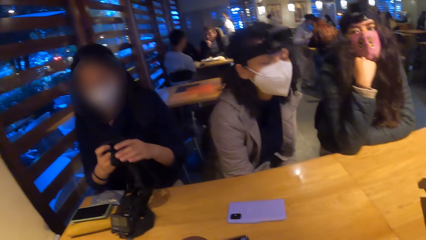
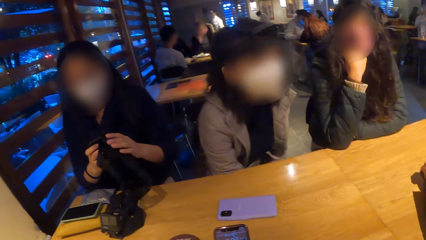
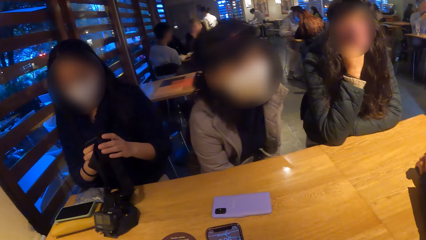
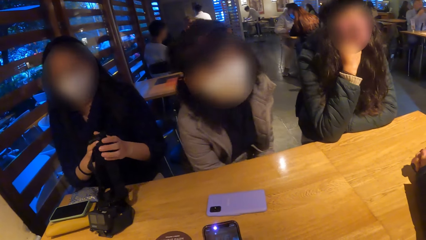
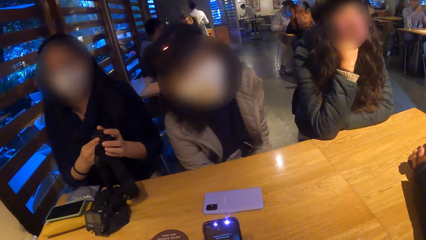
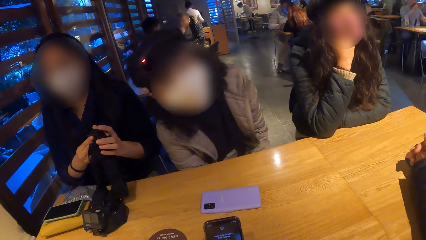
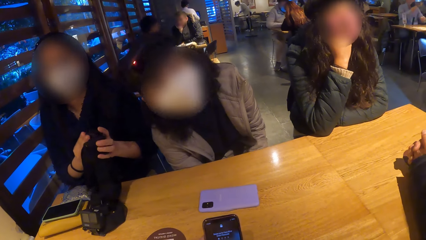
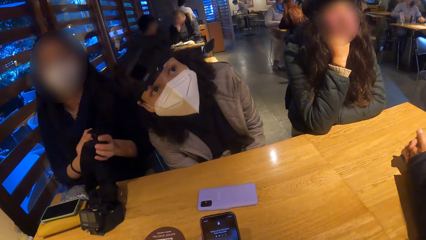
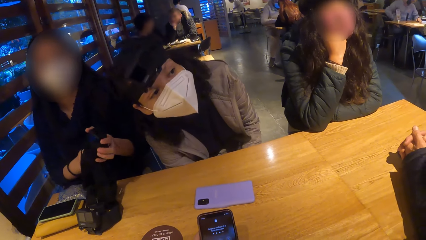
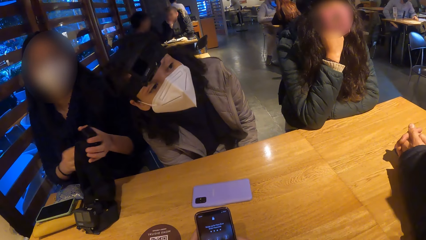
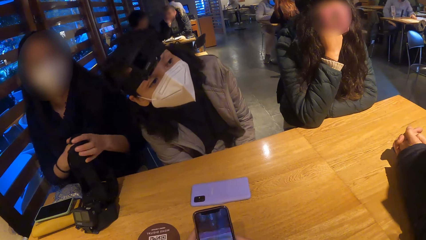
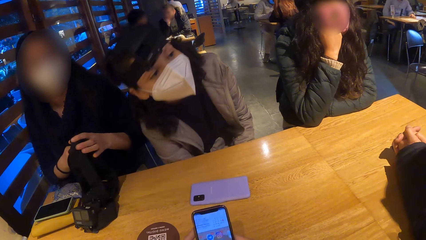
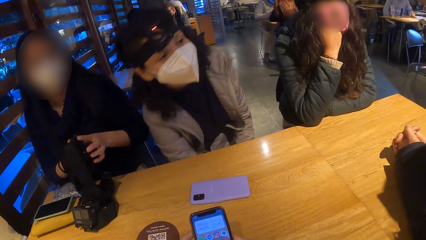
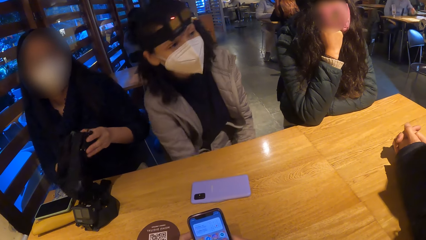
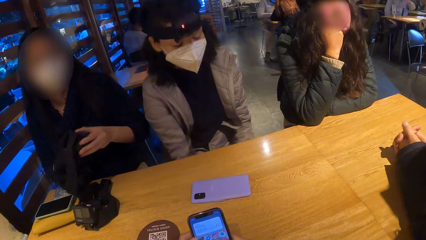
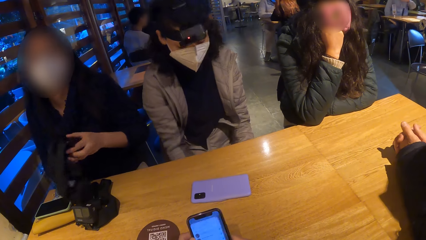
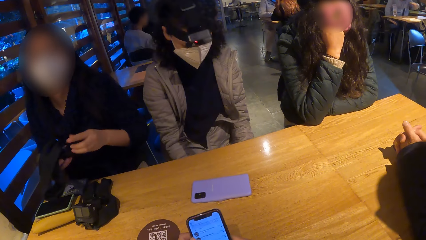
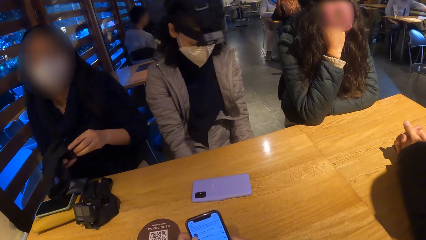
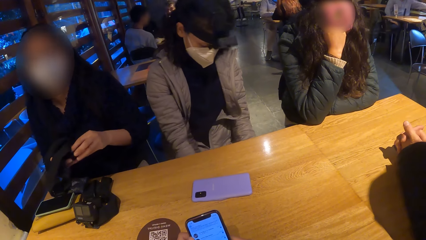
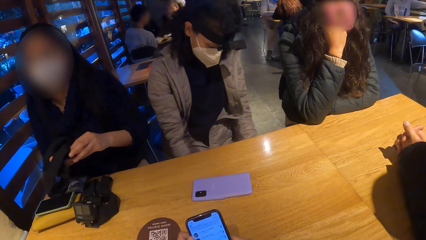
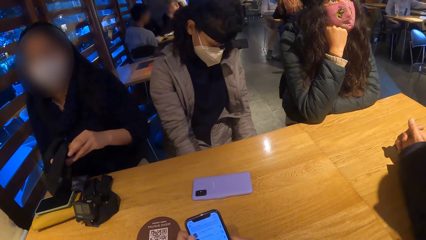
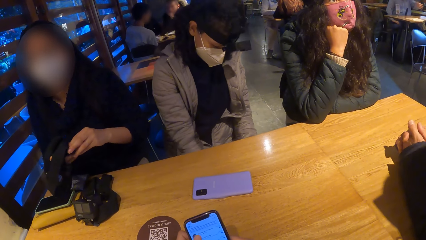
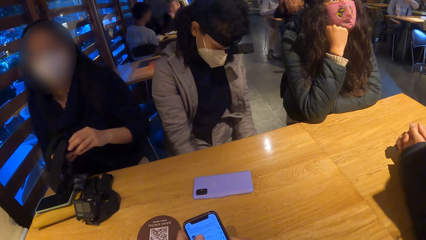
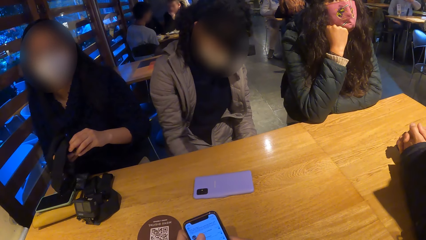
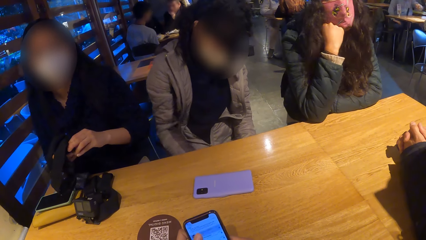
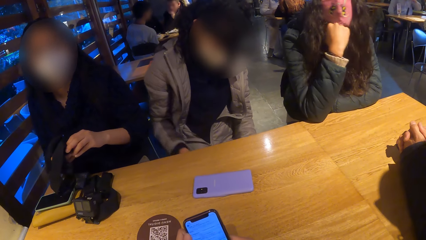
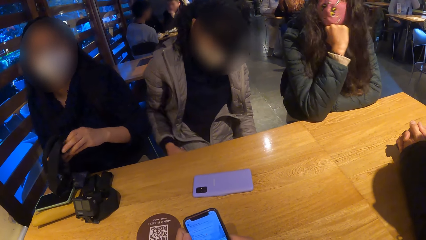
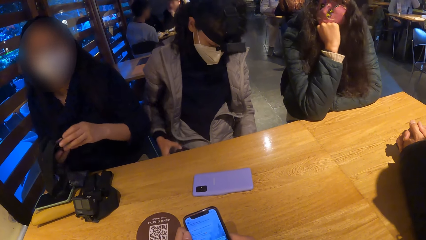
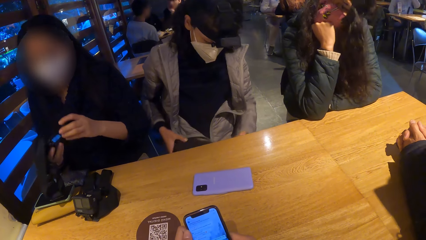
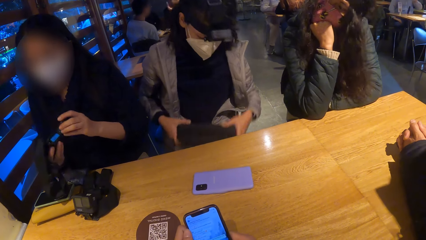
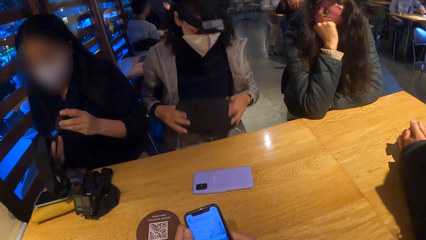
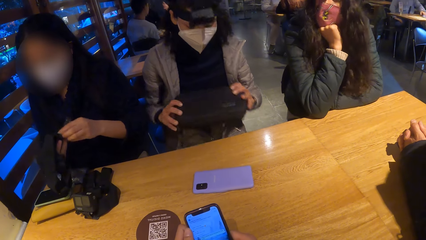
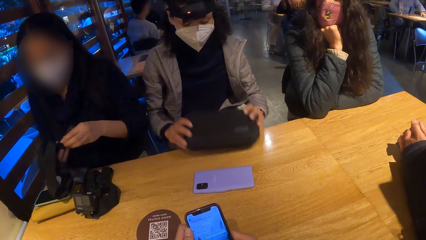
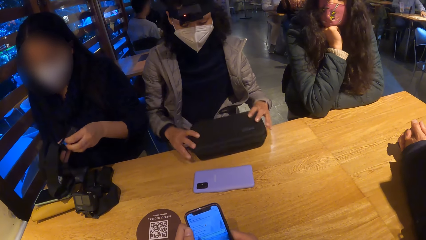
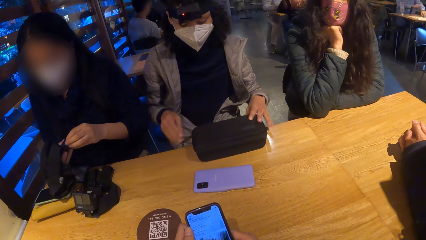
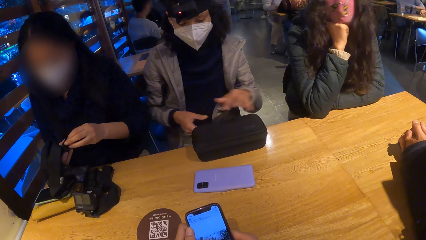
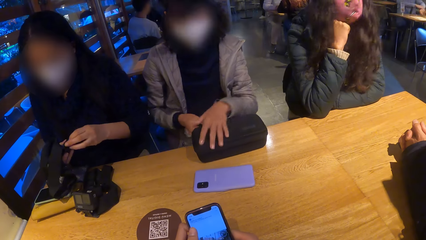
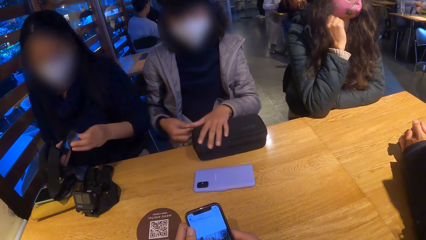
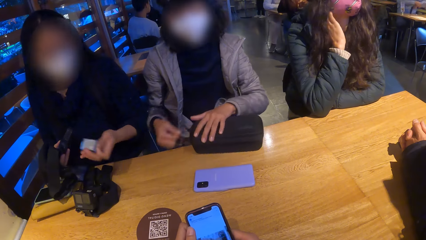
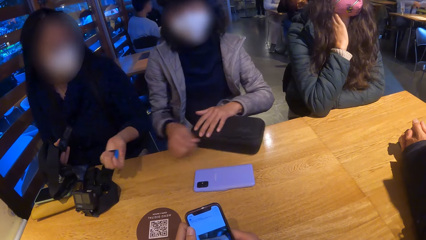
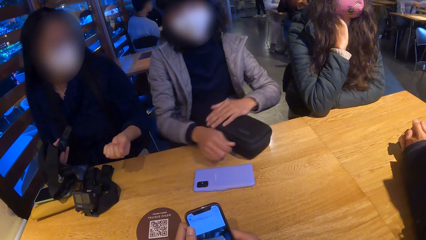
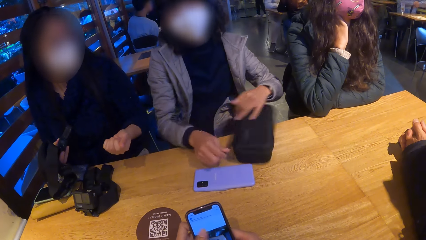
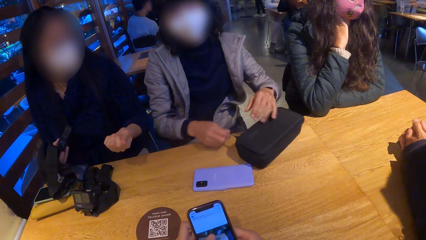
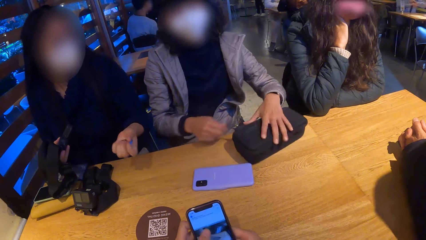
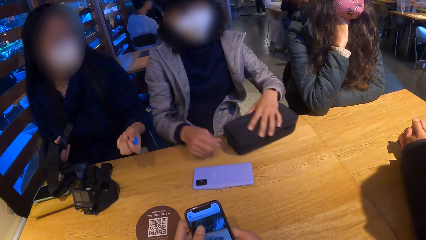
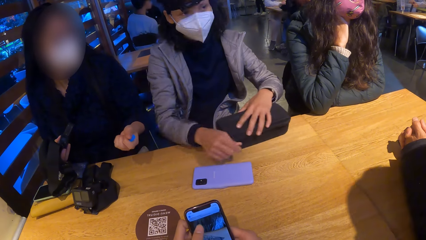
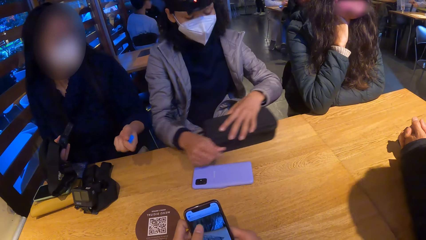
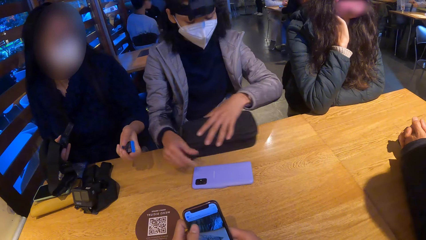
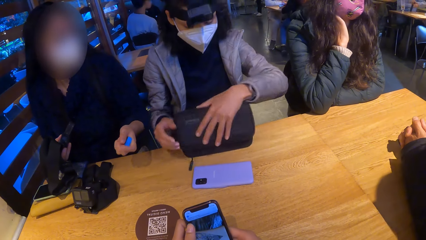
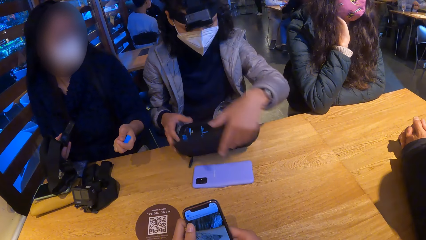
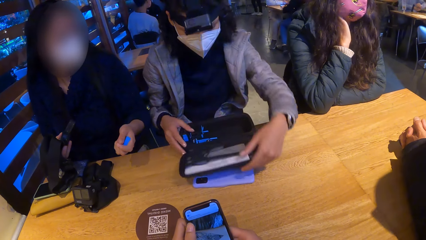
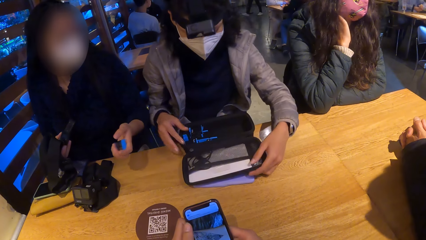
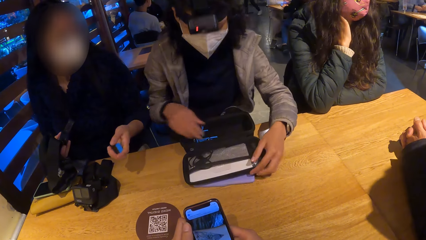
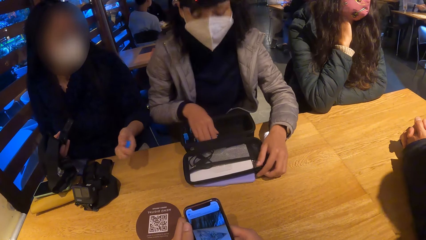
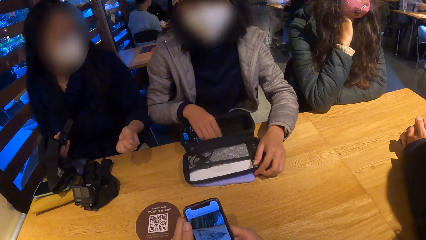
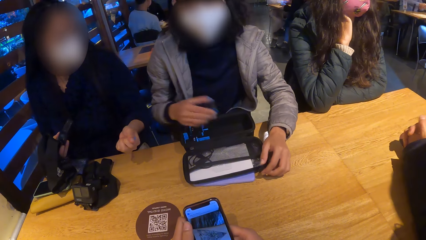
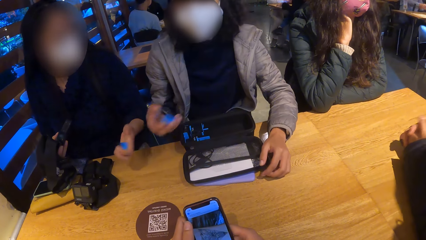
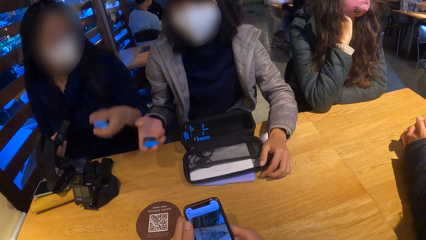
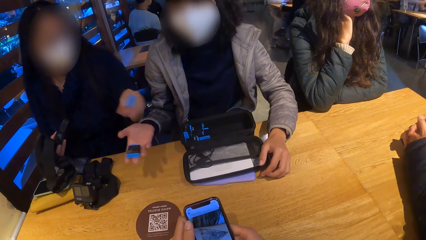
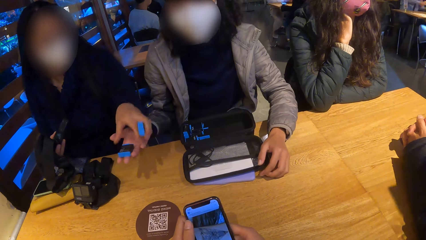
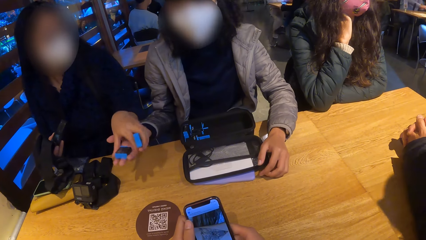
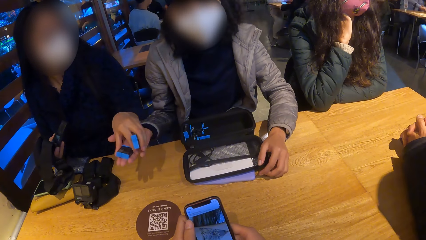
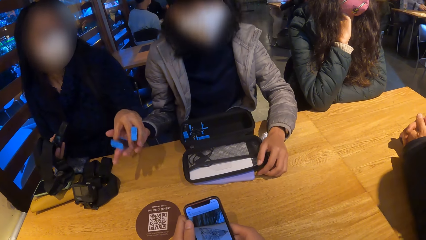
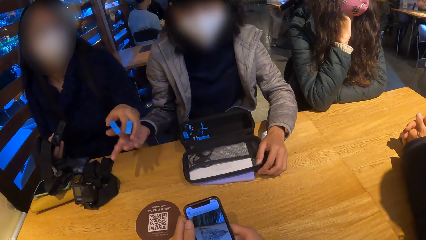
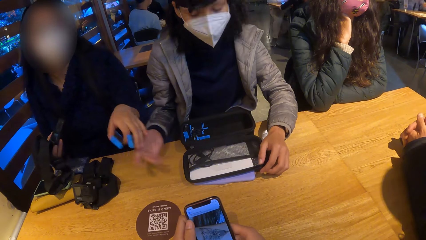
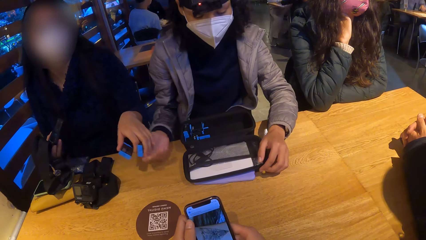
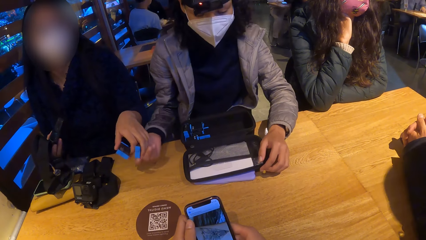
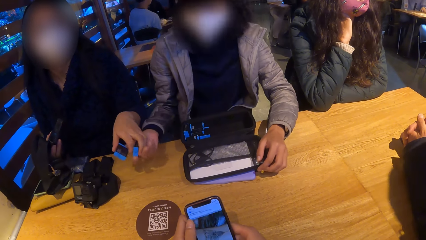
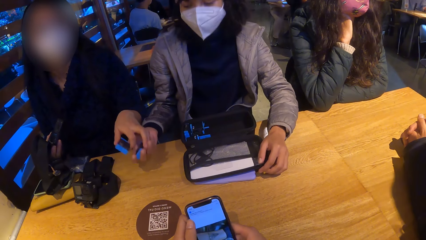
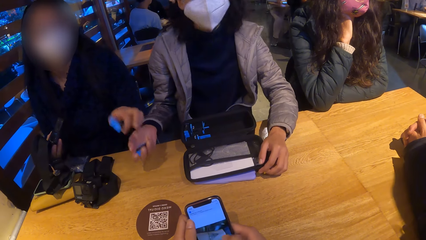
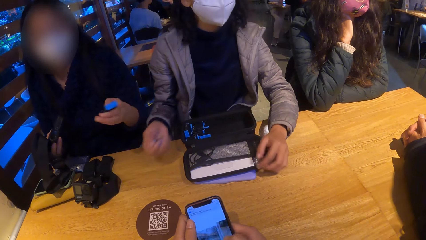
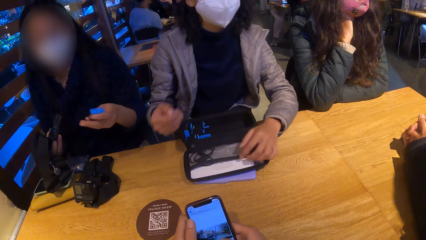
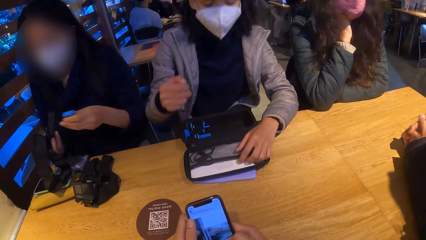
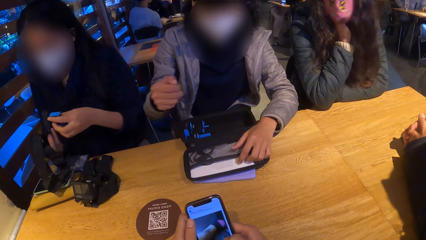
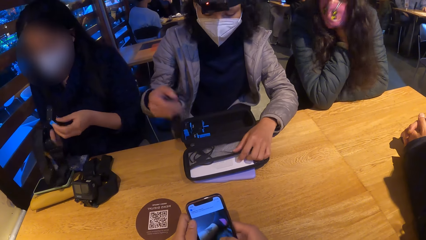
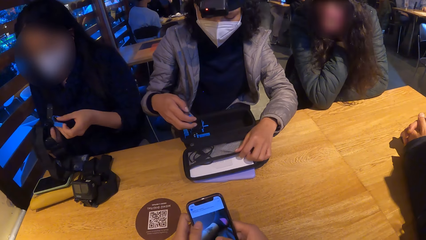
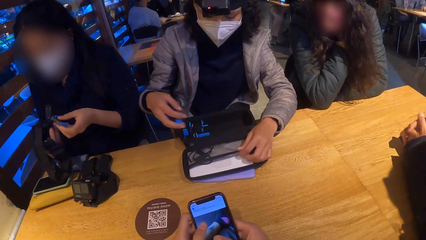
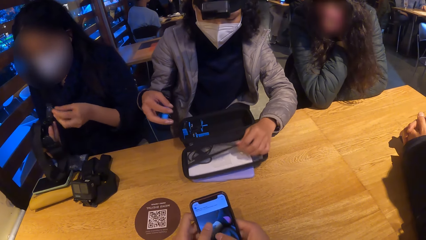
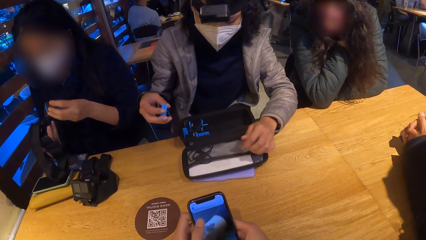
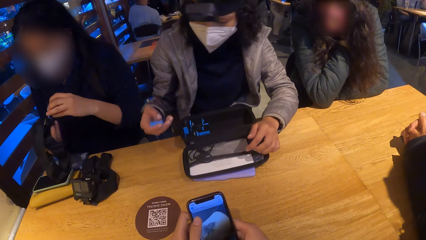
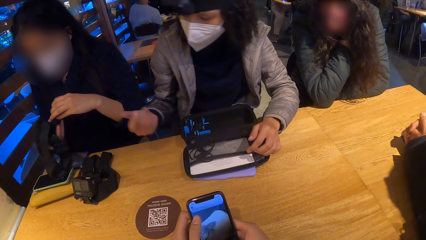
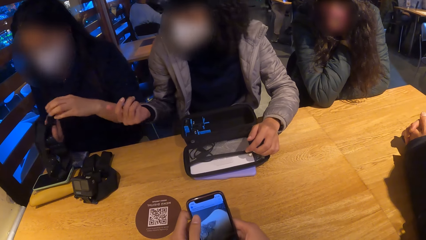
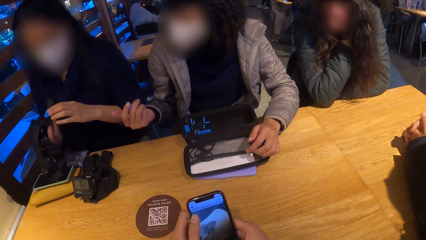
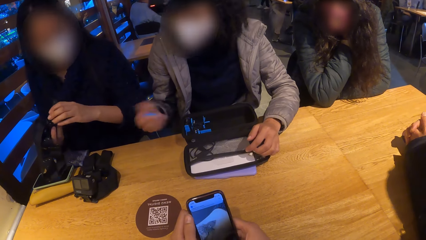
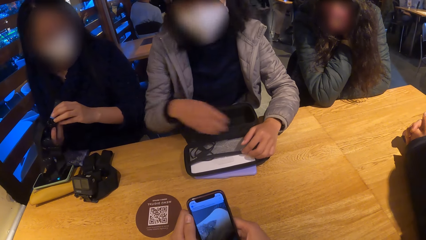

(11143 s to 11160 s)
The camera wearer operates a phone with both hands. A woman adjusts the camera with both hands. Another woman holds a black bag in both hands. The second woman places the black bag in her hands on the table. The second woman places her left hand on the black bag on the table. The second woman opens the bag with her right hand. The second woman takes a battery from the bag with her right hand. The second woman passes the battery in her right hand to the first woman. The first woman collects the battery from the second woman with her left hand. The first woman gives the battery to the second woman with her left hand. The first woman inserts the battery in her left hand into the camera in her right hand.
